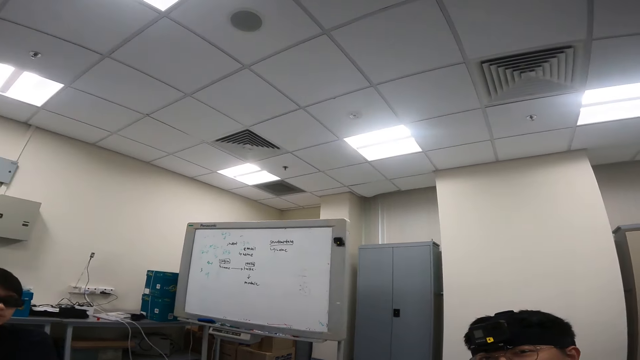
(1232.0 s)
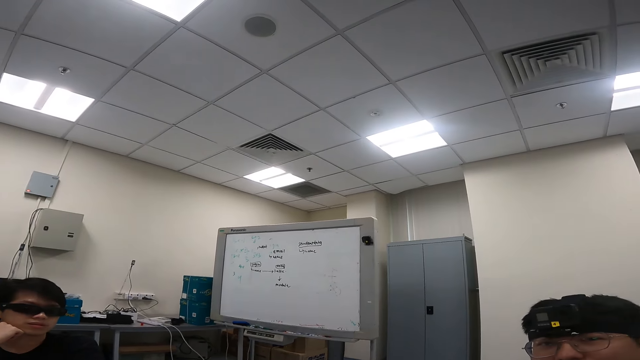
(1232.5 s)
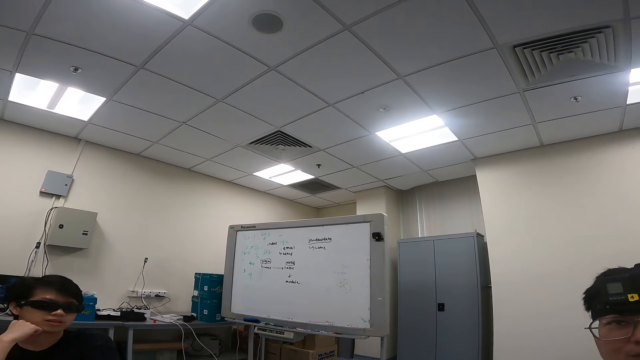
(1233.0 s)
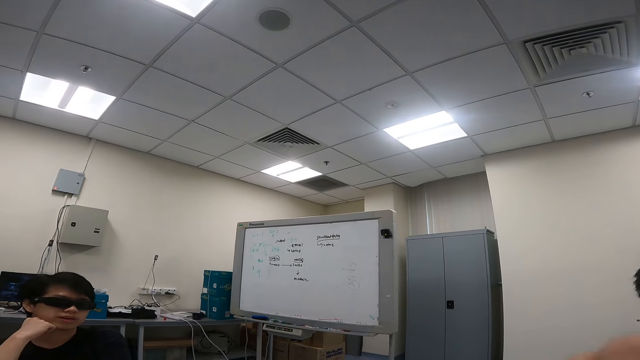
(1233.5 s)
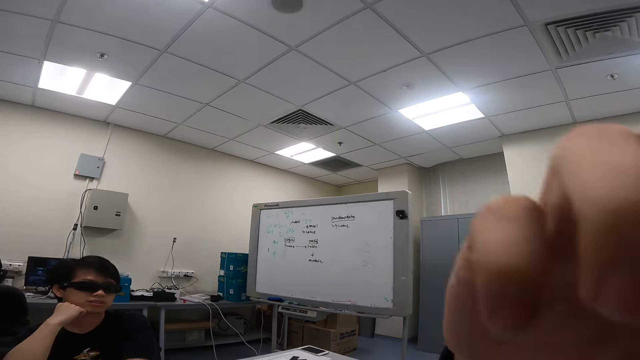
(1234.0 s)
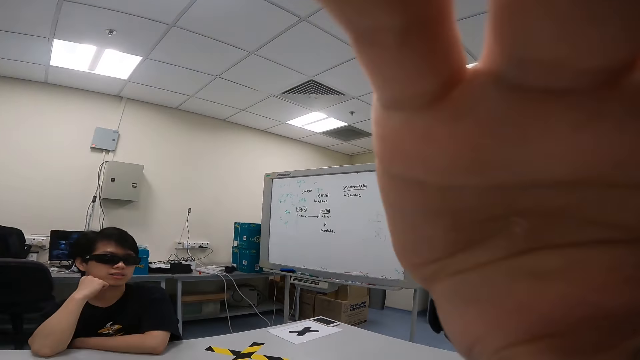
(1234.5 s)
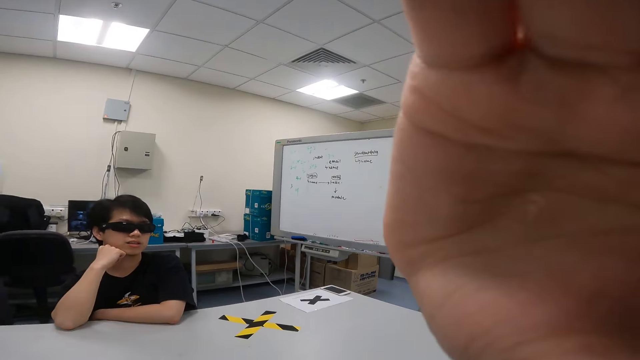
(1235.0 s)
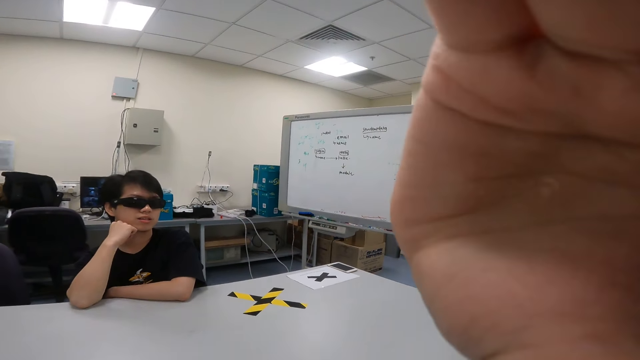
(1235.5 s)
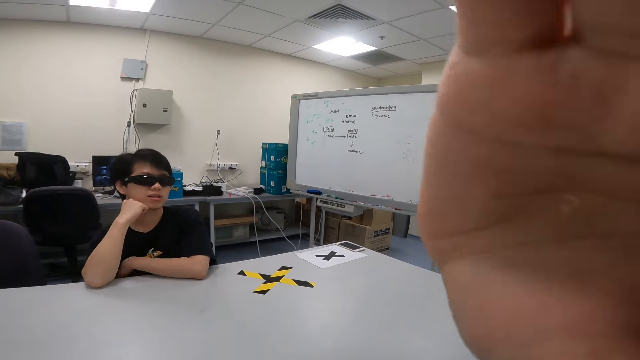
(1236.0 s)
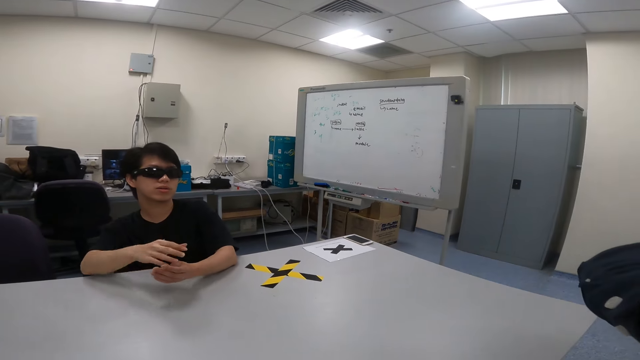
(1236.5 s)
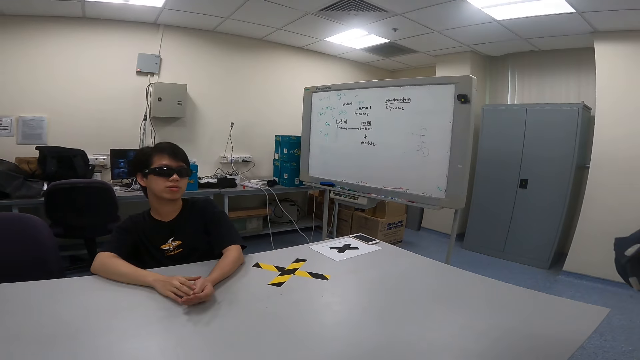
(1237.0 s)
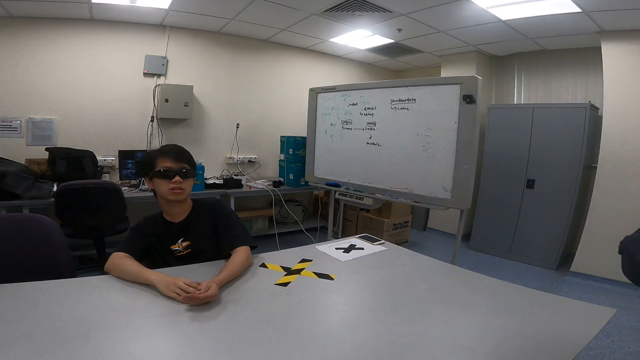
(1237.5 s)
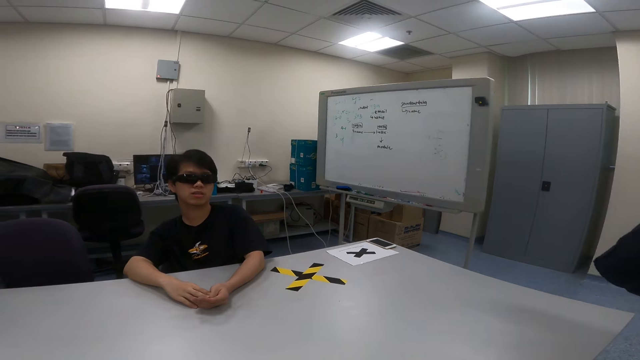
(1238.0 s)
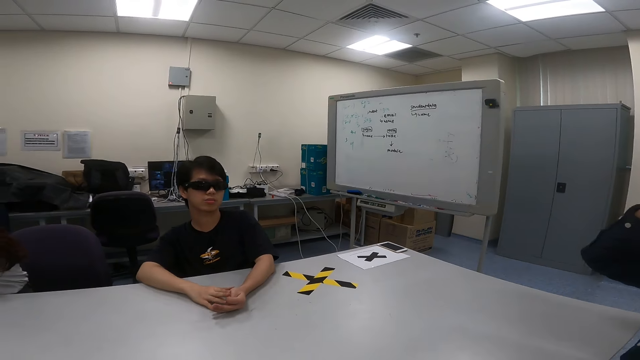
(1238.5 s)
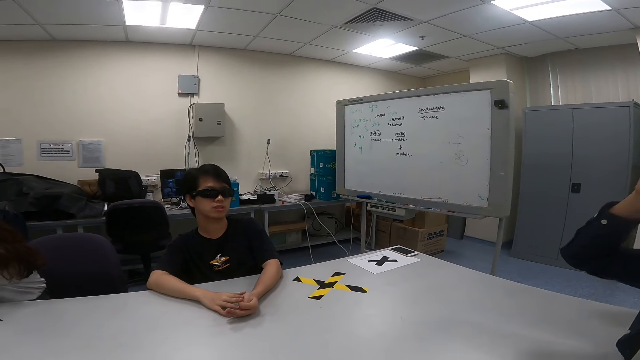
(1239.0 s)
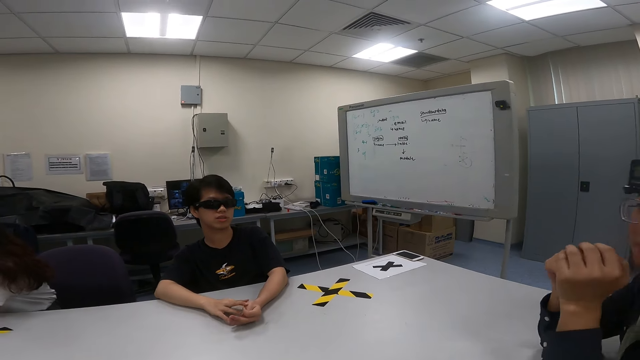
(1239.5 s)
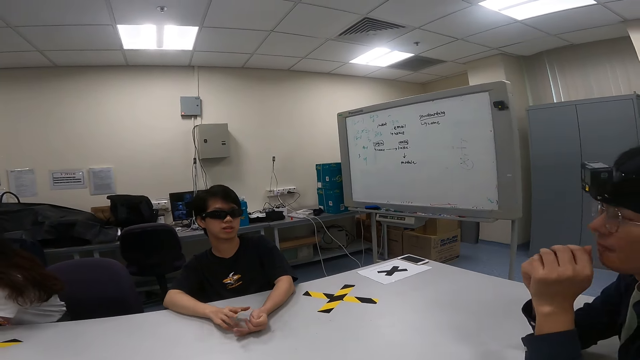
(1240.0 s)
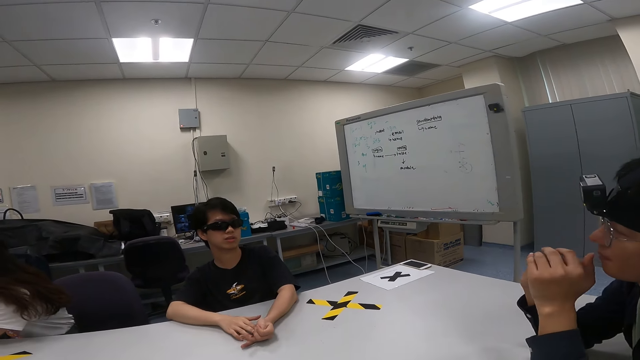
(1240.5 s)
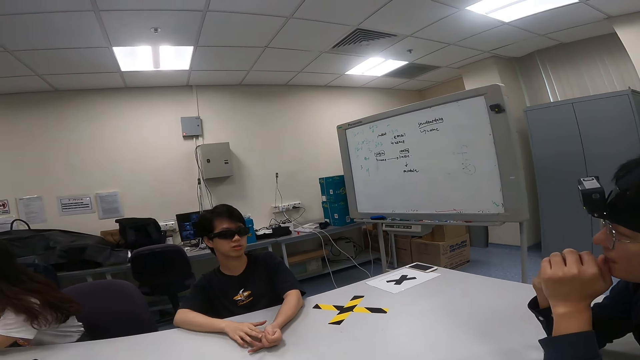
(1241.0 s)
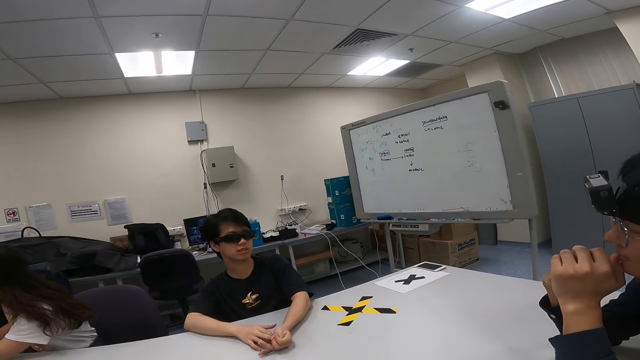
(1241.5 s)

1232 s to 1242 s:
A person adjusts the camera for a man. The person is talking to the camera wearer and another man.

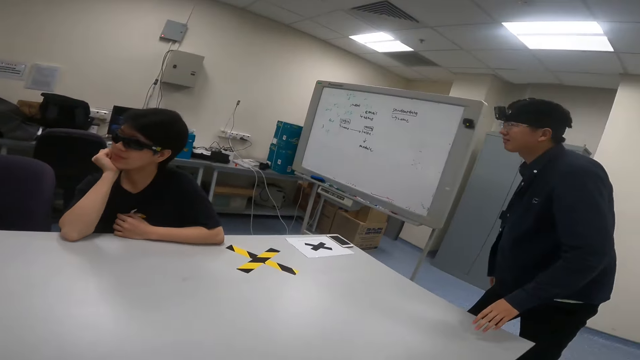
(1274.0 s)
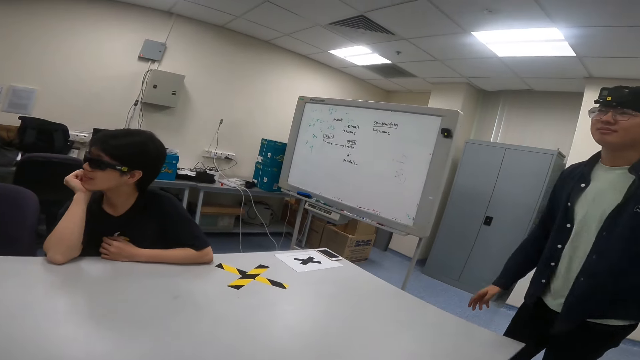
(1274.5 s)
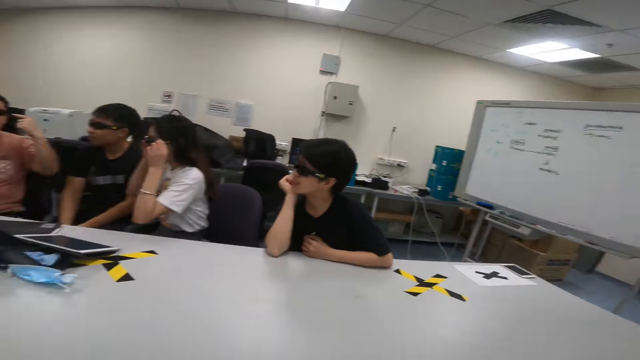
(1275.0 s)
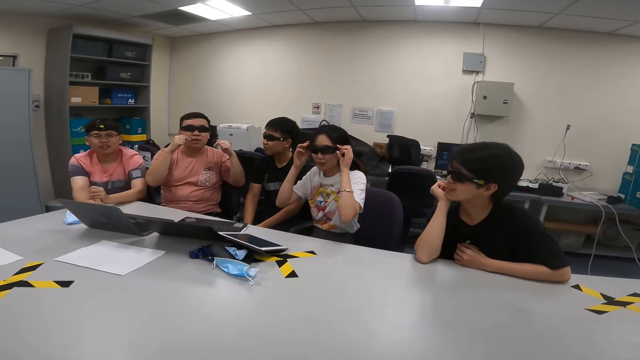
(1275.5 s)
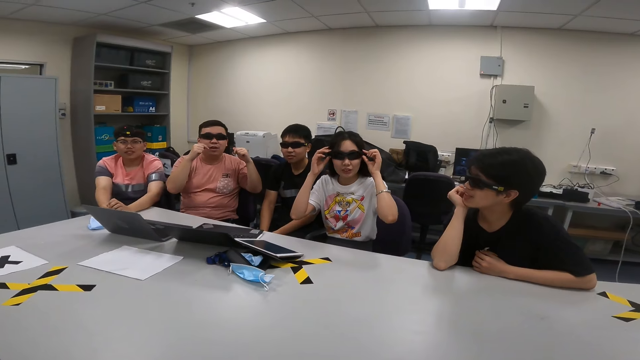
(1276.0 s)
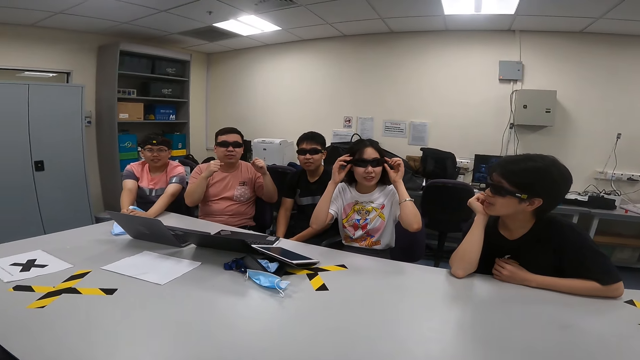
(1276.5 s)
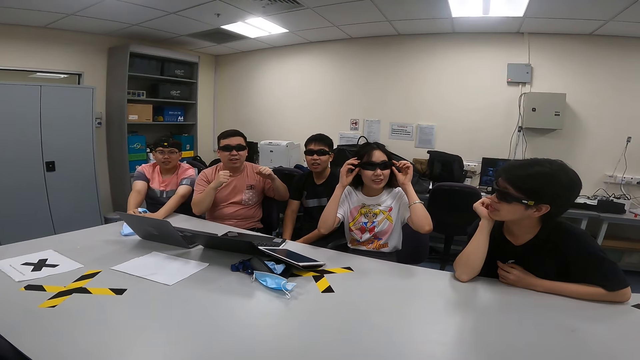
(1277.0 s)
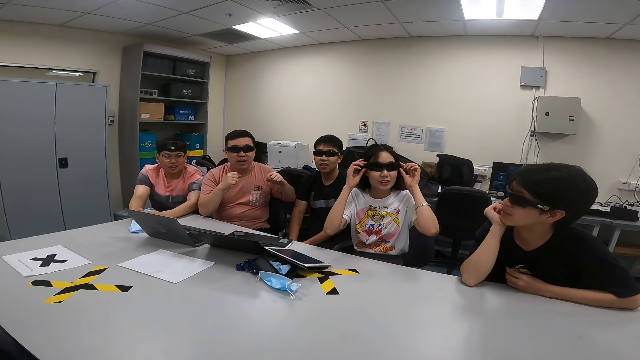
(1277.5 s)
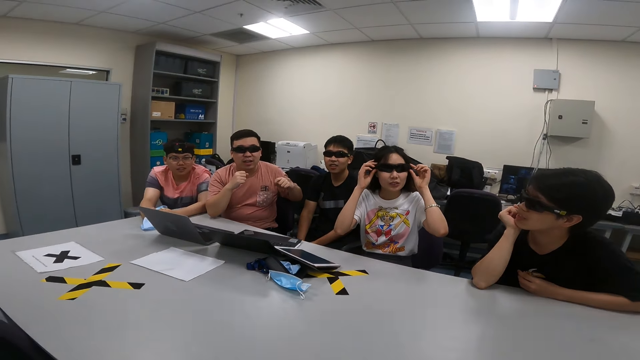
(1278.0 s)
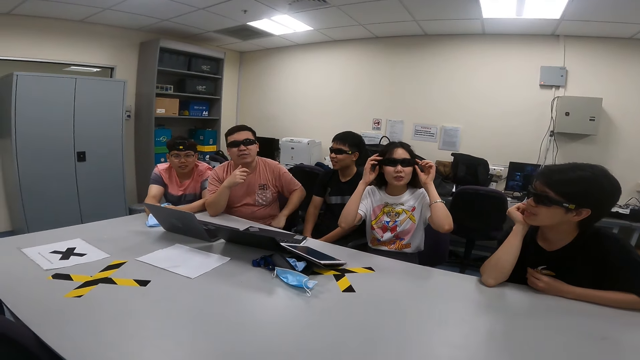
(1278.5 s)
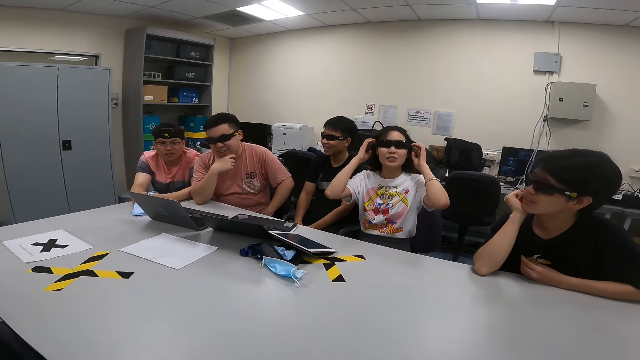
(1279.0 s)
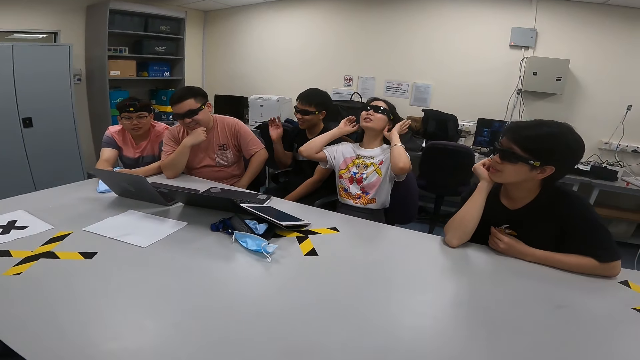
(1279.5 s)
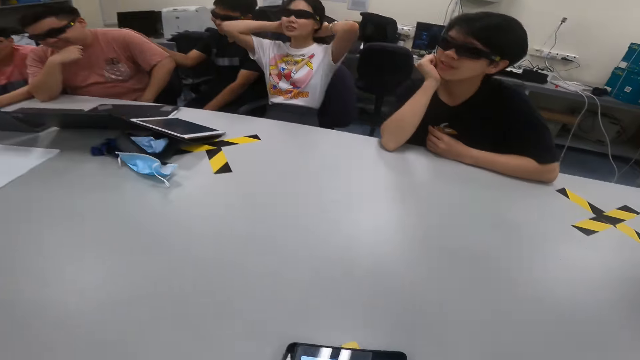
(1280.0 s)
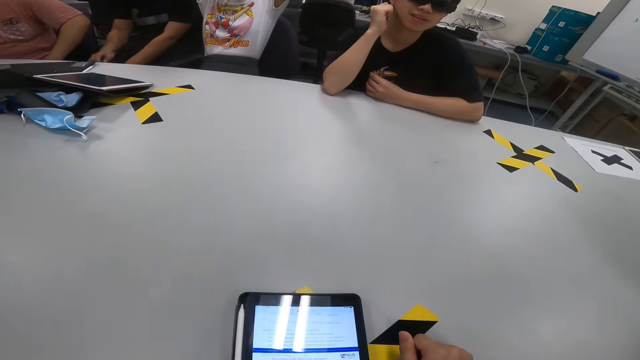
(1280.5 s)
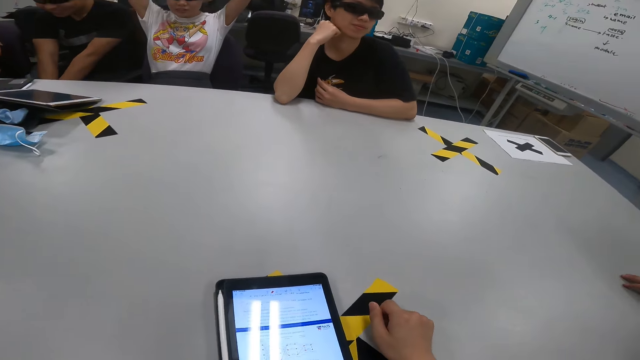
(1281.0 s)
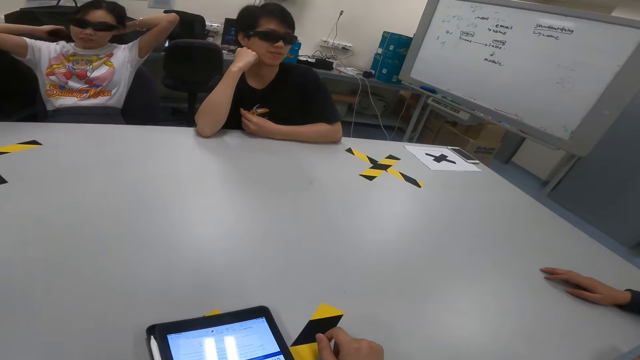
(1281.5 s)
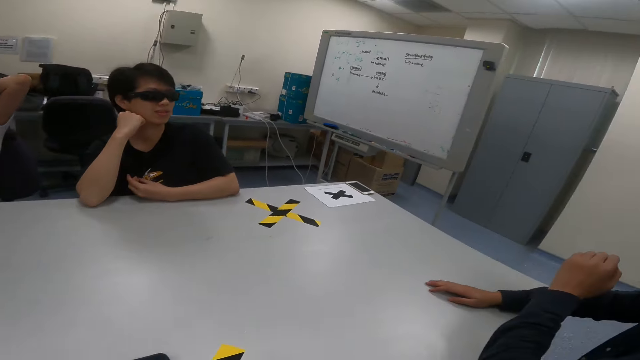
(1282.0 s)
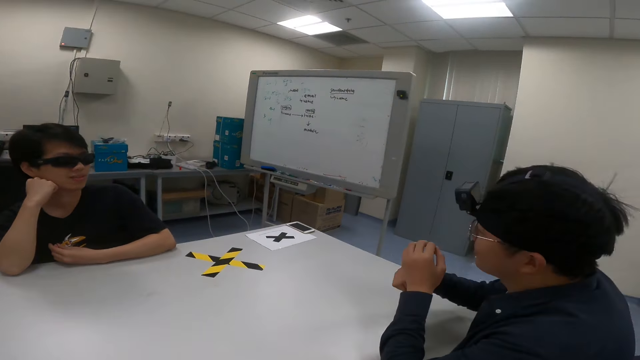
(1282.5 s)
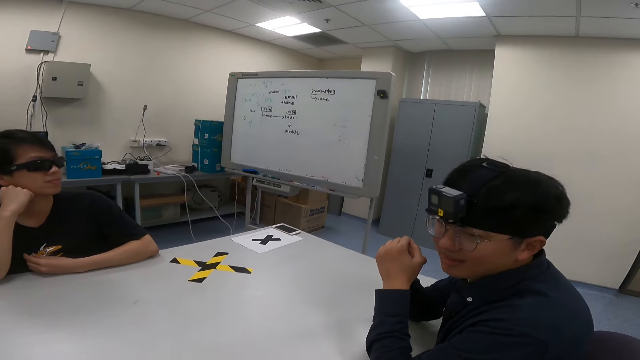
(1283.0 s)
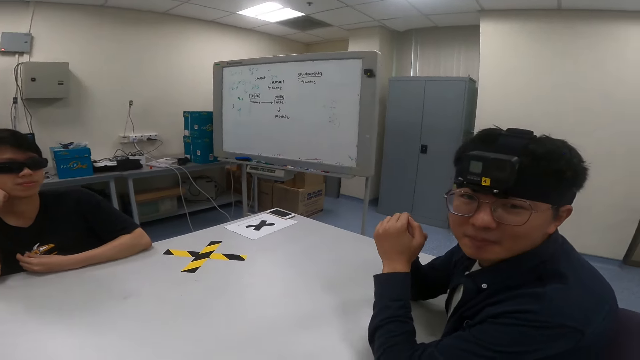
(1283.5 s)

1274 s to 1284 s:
A man dialogs with another man.
